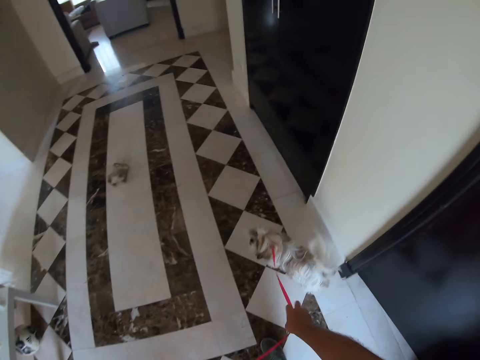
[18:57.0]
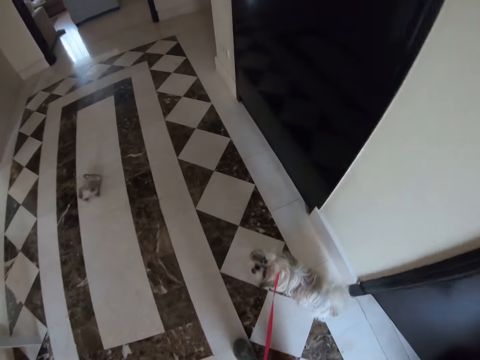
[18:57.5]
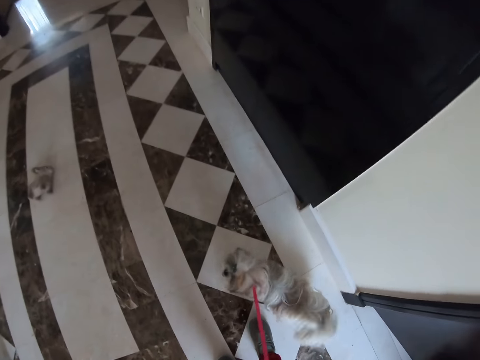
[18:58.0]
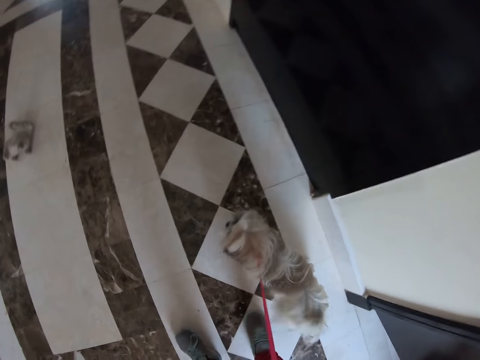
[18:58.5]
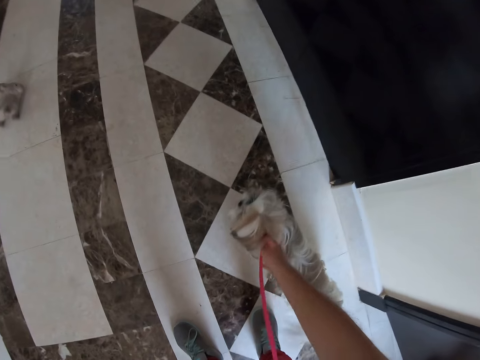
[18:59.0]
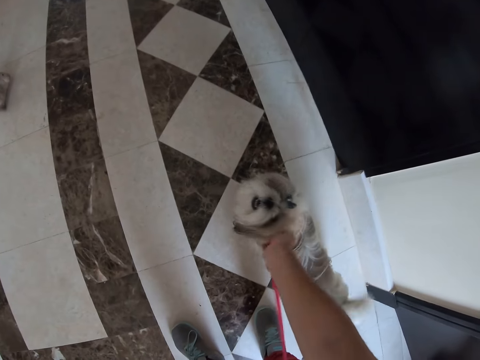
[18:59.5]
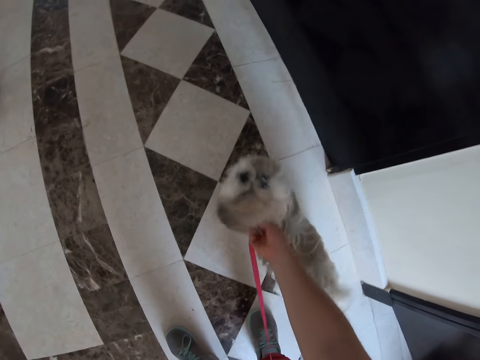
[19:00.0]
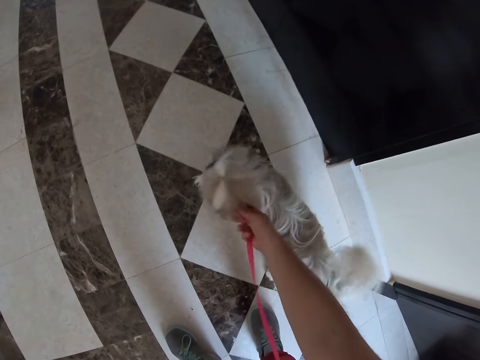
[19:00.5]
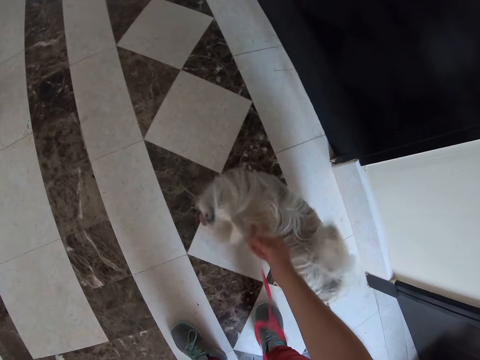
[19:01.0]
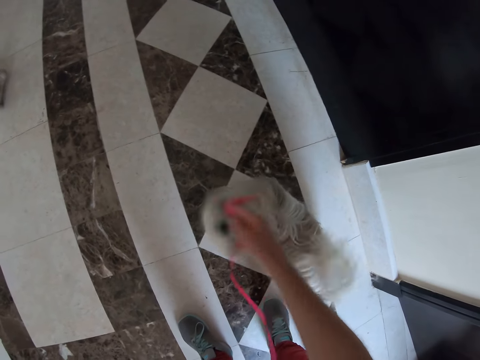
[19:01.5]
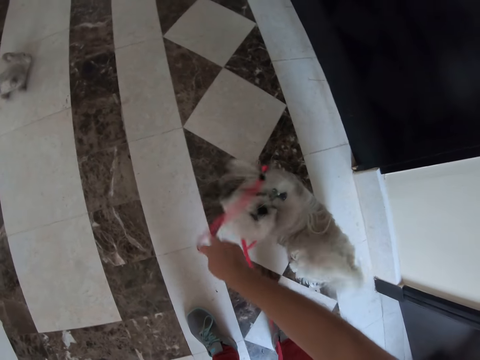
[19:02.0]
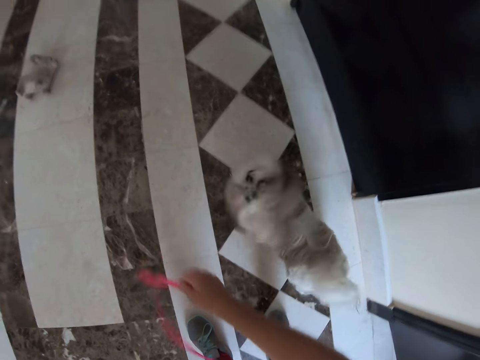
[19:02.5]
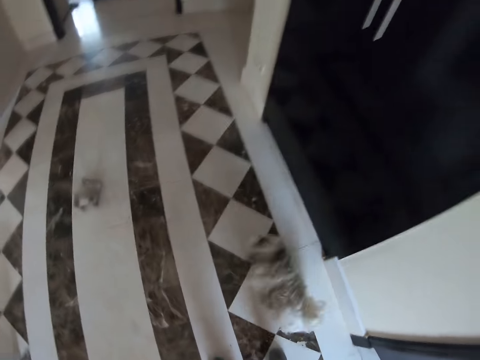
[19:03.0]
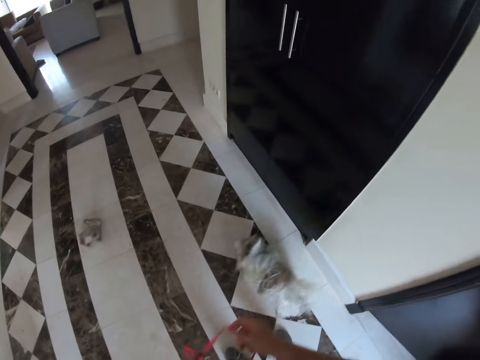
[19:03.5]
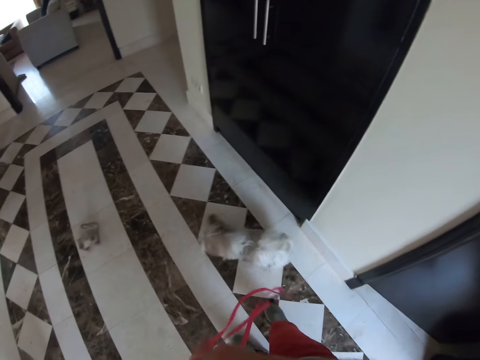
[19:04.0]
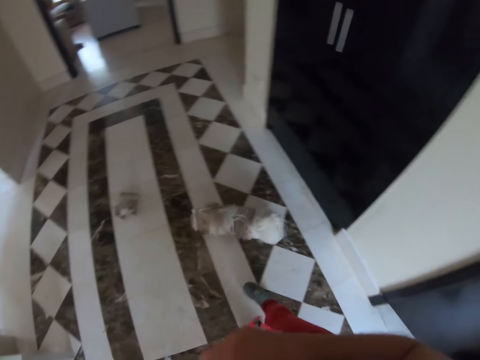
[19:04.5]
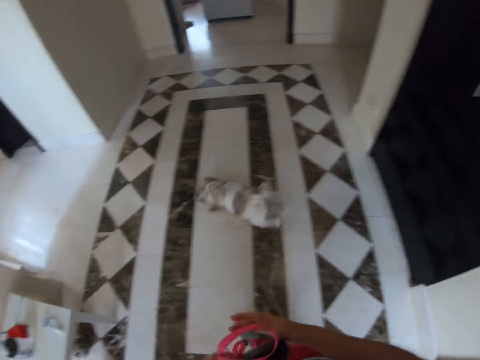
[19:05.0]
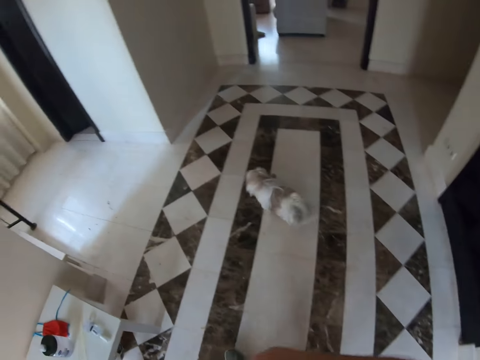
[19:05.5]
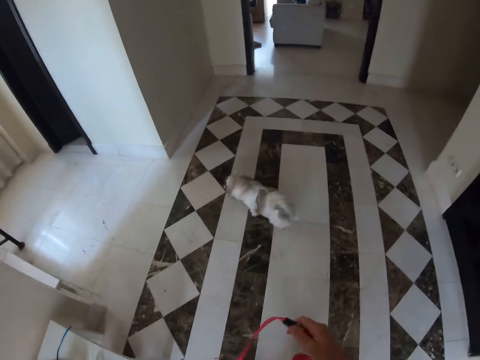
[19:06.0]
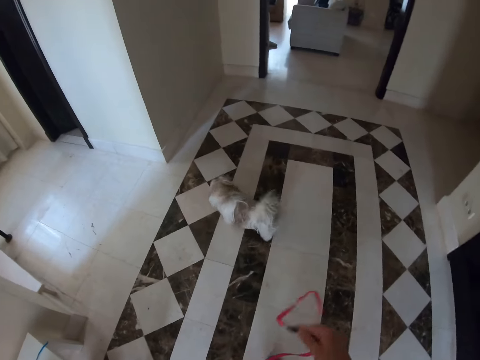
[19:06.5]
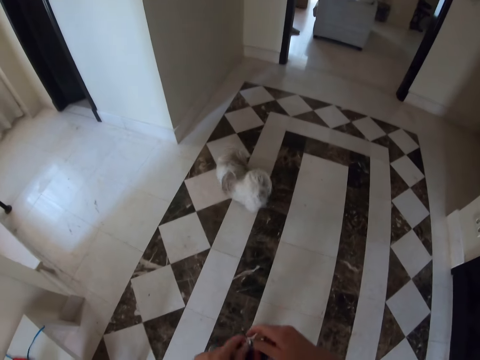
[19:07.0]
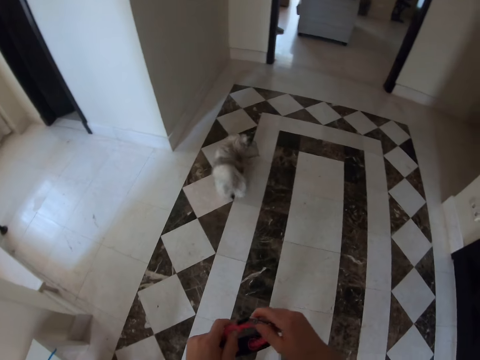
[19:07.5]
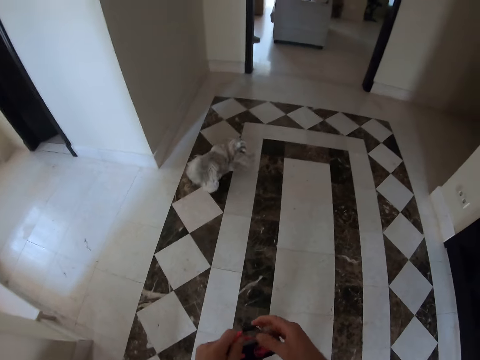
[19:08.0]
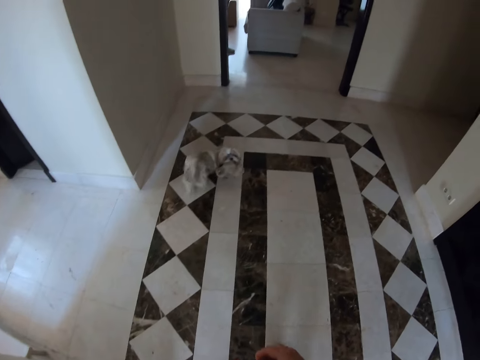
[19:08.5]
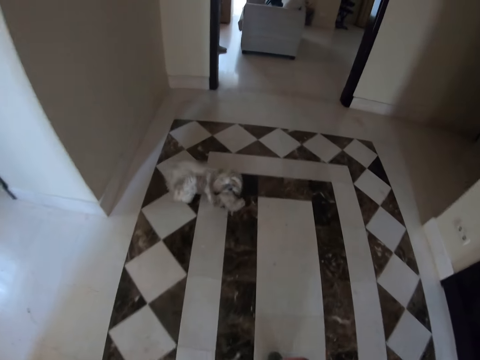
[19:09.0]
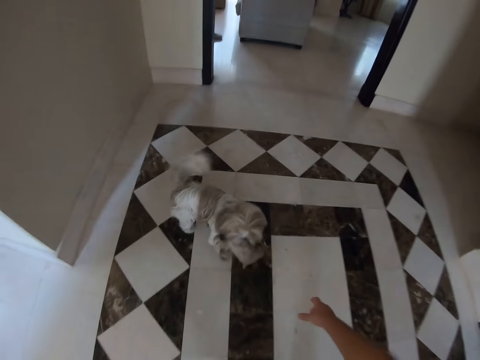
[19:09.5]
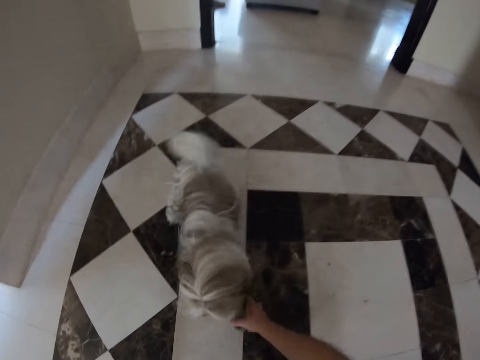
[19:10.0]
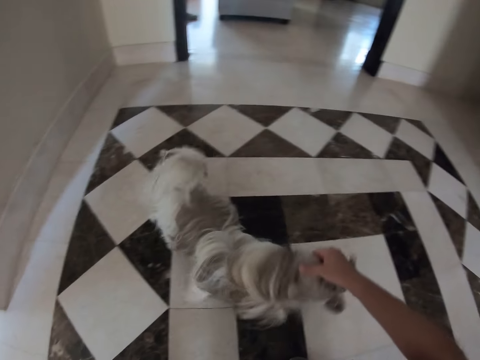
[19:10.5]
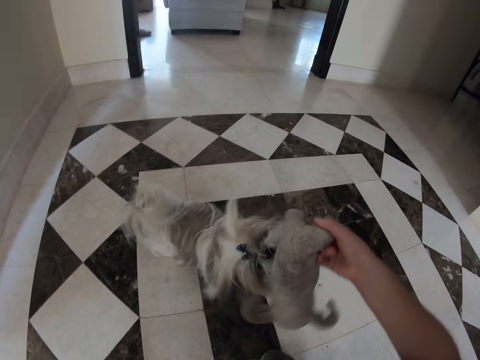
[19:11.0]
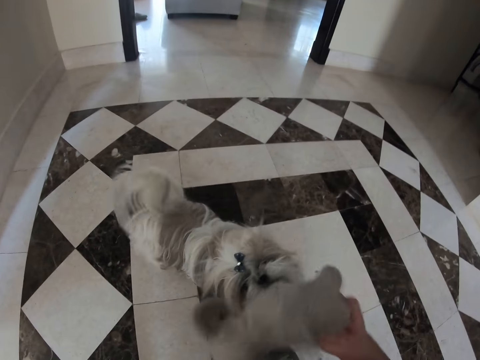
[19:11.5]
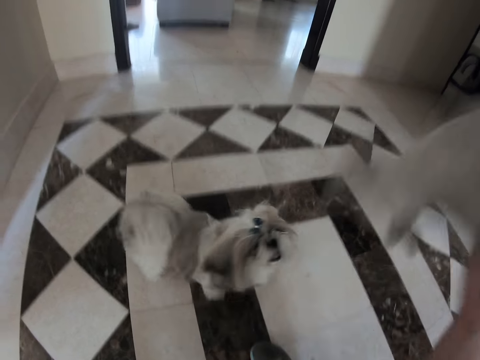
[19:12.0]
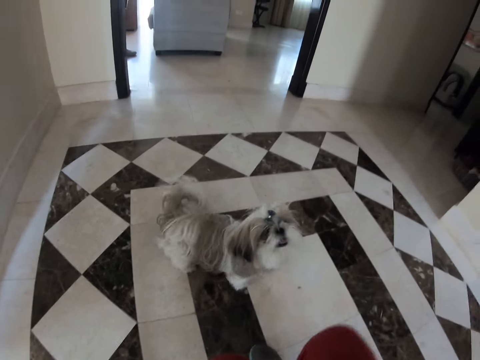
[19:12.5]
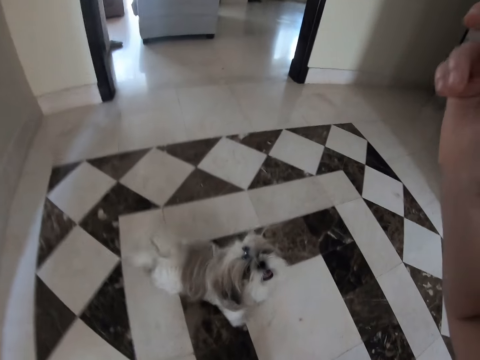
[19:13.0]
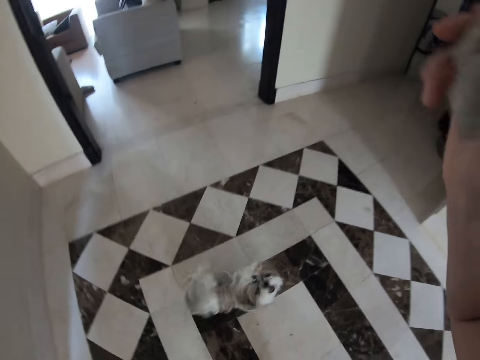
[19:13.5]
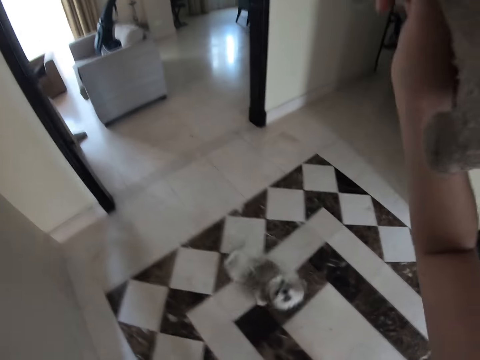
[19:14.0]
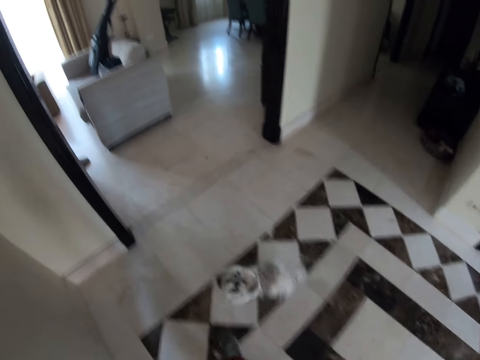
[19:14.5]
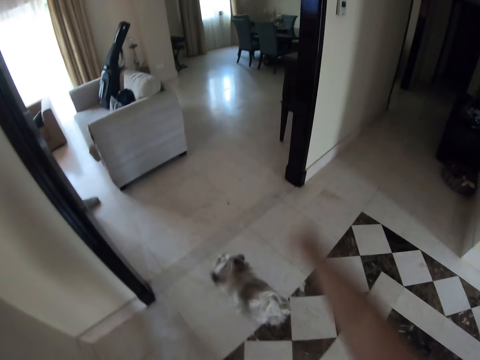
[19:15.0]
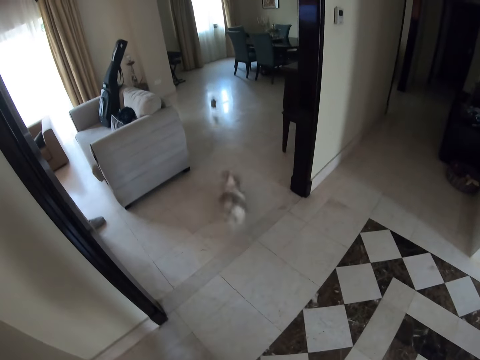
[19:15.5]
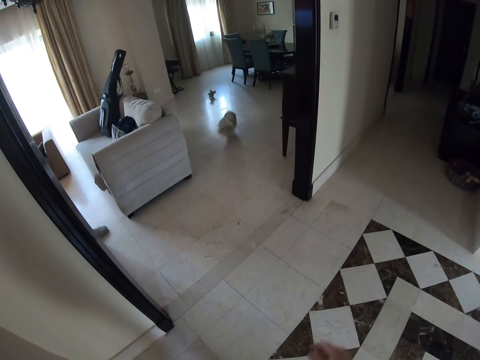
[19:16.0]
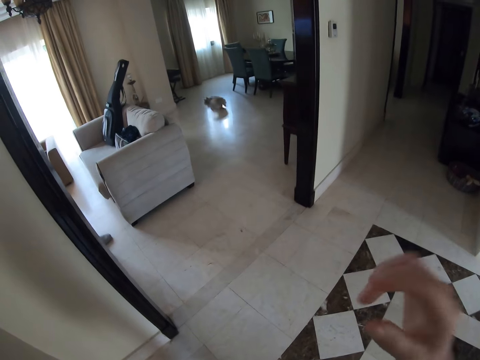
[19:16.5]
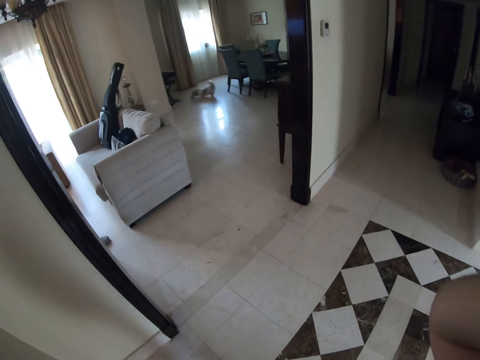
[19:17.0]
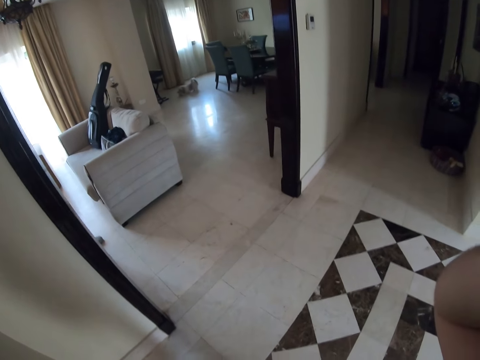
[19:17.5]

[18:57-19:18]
The camera wearer looks around. He holds the leash. He holds the dog with the hand. He removes the leash from the dog. He does something. He walks. He moves around. He holds the leash. He pats the dog. He removes the teddy bear from the dog's mouth. He plays with the dog. He raises his right hand. He throws the teddy bear on the room. He raises his right hand. He moves the right hand.
